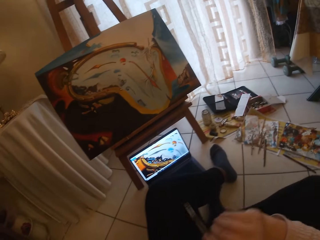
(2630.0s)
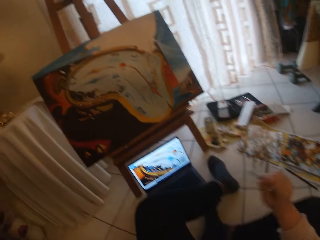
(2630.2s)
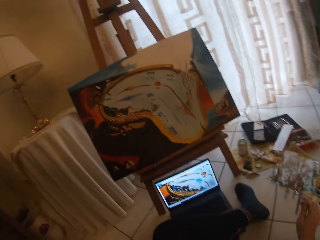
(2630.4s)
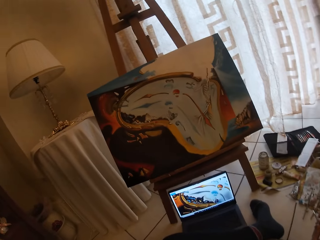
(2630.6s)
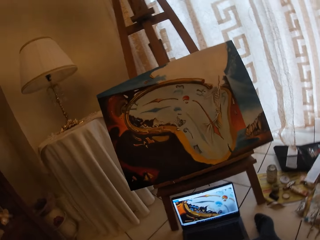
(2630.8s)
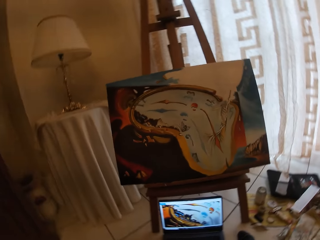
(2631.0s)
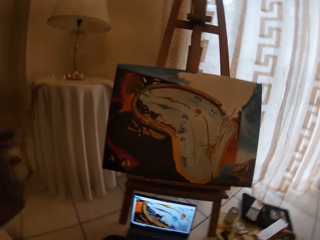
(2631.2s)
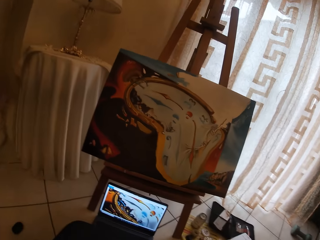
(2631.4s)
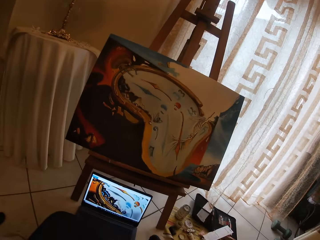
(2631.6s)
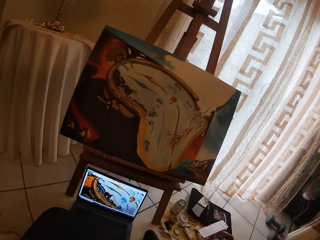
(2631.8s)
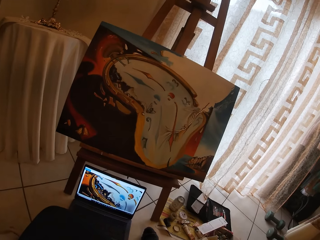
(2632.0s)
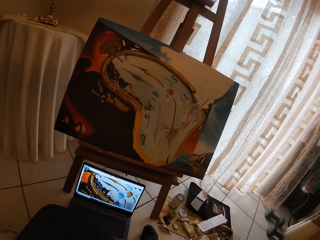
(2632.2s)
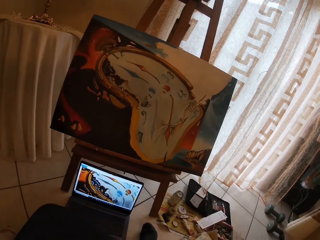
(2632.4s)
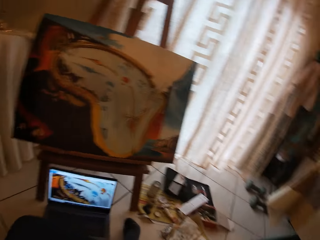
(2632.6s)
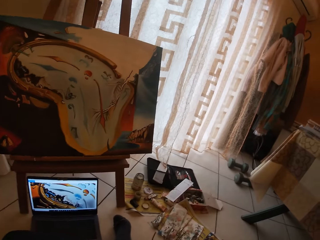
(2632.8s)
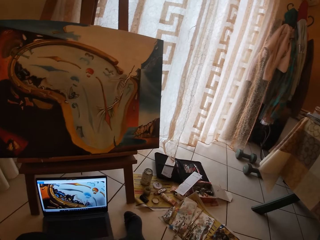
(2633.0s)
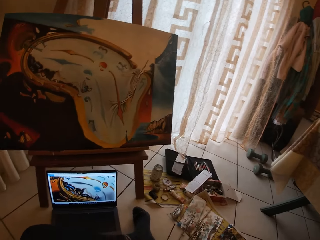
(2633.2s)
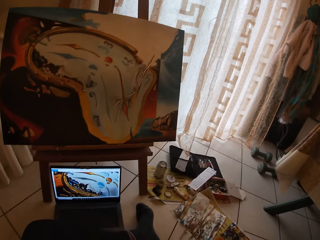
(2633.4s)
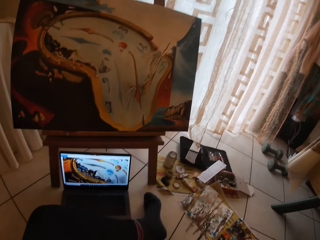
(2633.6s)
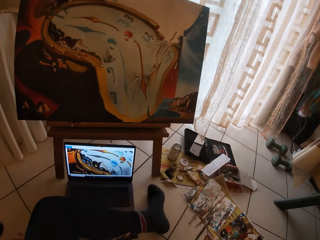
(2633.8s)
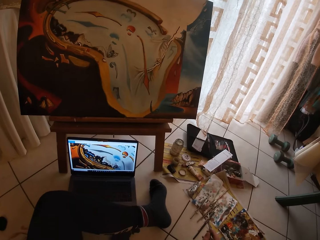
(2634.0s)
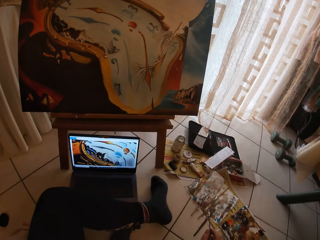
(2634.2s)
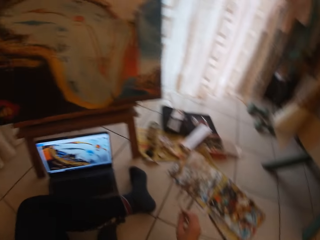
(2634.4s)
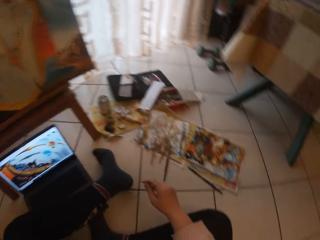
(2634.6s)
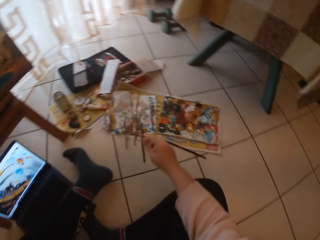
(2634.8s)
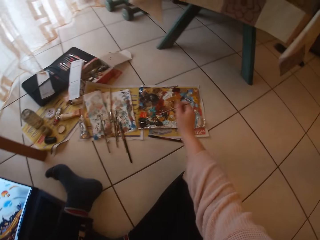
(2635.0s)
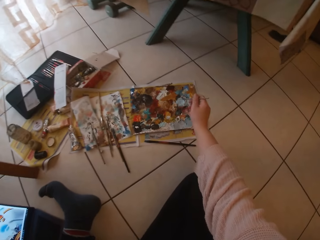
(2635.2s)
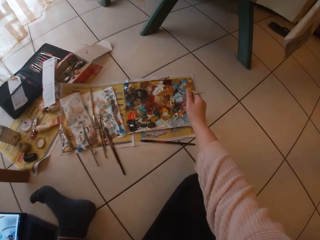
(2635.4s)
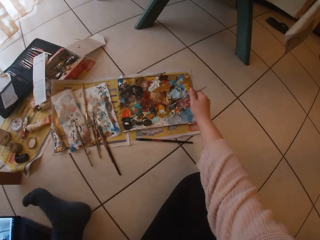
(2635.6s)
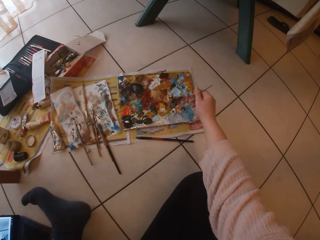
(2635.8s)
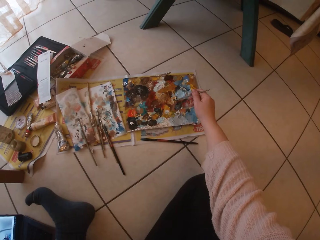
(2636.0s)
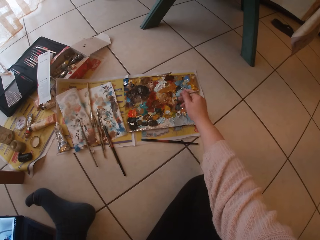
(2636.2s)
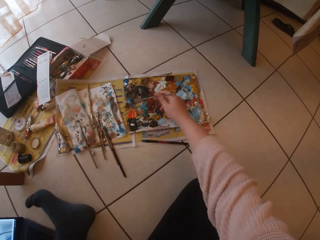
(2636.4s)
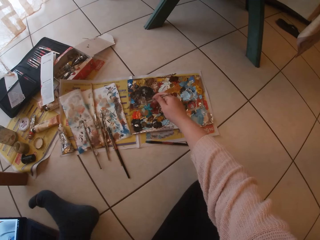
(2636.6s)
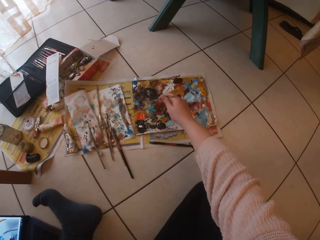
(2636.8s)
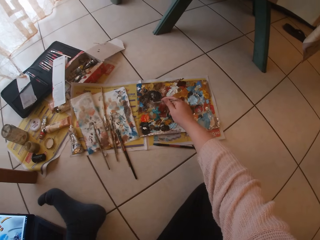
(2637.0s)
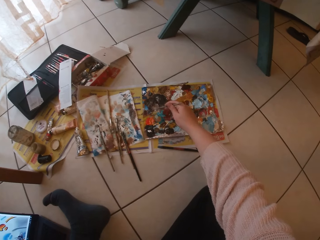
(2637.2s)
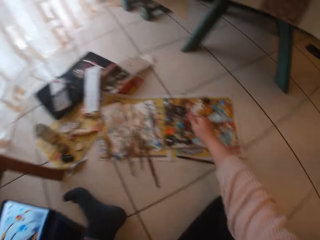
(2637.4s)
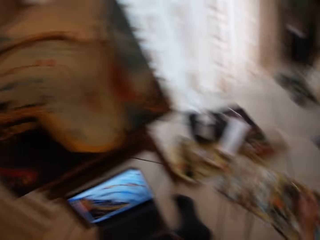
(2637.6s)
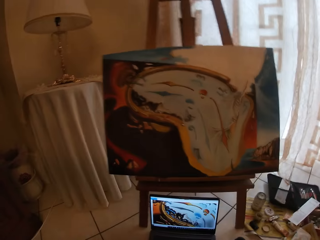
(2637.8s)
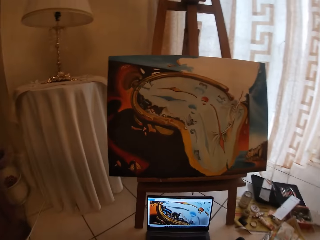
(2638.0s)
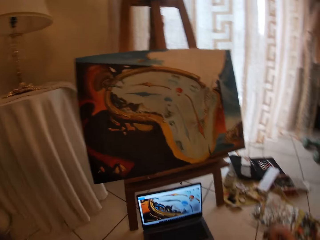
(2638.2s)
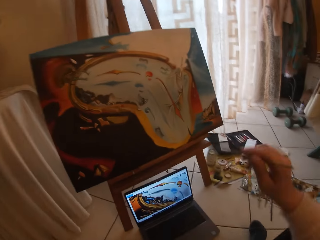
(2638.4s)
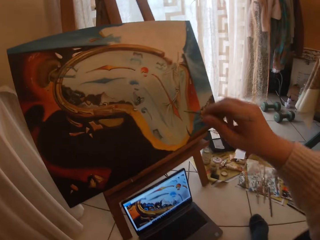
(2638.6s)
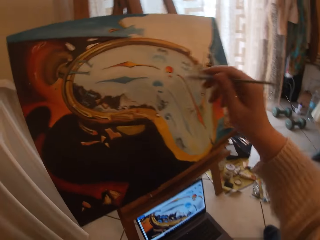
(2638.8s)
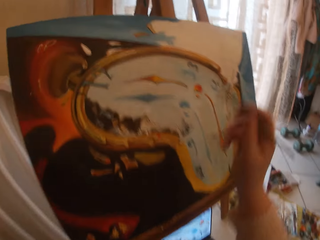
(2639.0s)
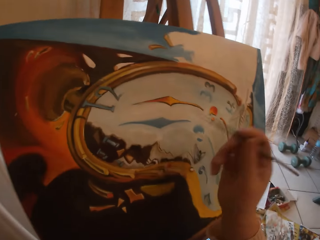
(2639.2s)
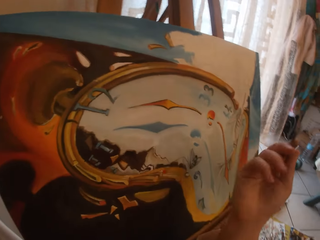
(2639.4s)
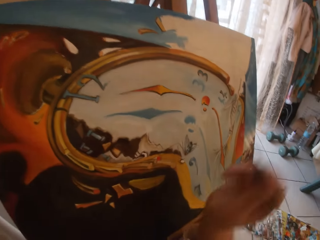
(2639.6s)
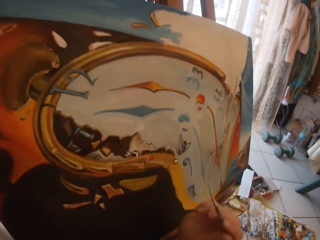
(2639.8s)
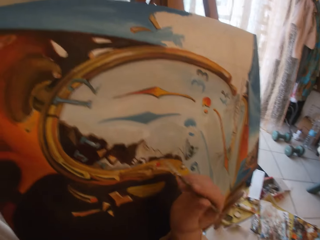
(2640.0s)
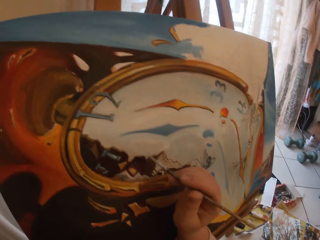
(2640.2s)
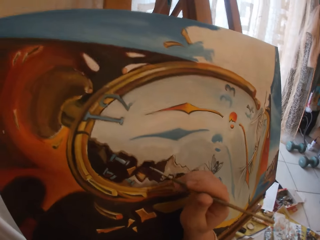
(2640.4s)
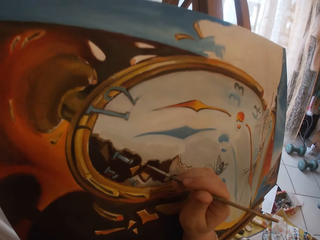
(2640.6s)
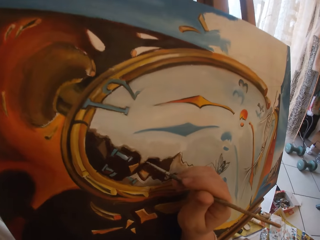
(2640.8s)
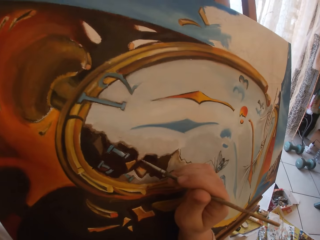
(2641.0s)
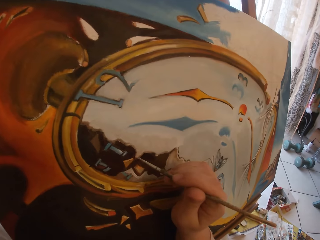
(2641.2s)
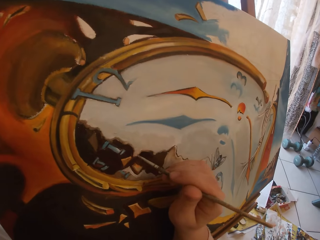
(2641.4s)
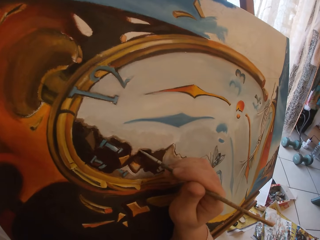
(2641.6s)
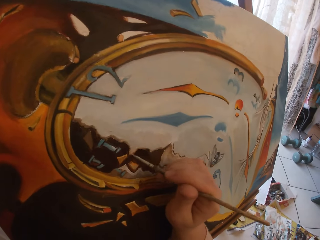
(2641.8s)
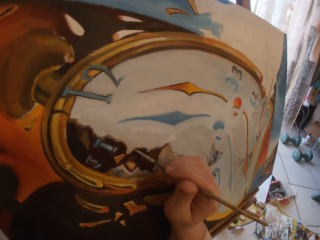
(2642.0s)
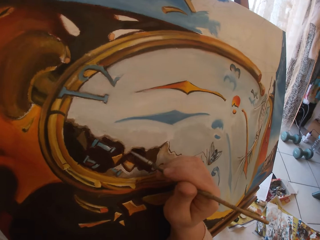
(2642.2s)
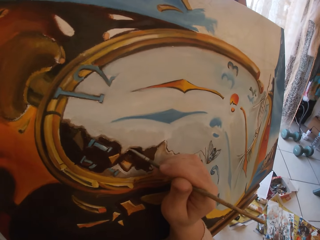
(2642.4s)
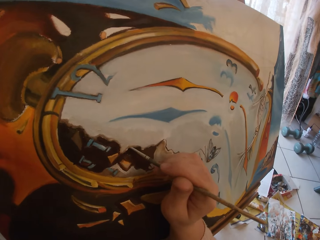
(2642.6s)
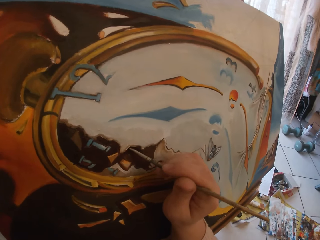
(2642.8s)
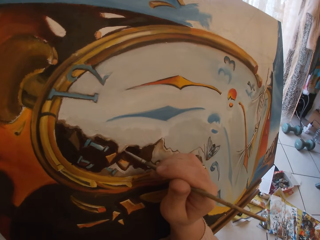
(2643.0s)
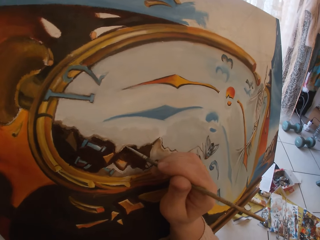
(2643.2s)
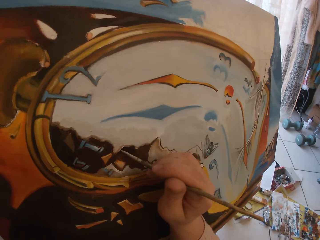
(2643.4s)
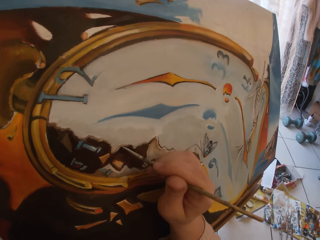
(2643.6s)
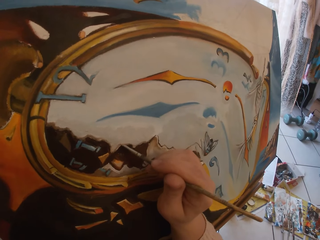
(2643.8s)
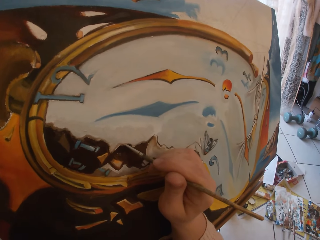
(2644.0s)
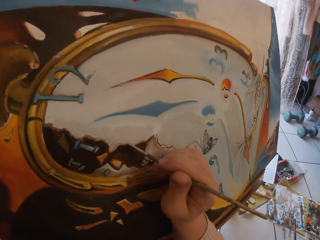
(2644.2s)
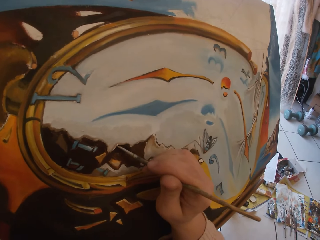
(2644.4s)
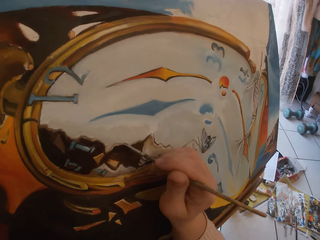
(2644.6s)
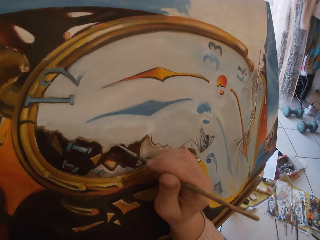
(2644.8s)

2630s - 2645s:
The camera wearer adjusts herself. She touches paint on the paper paint palette with the paintbrush. She resumes painting the canvas board.

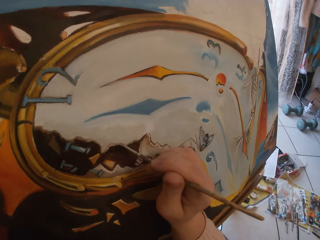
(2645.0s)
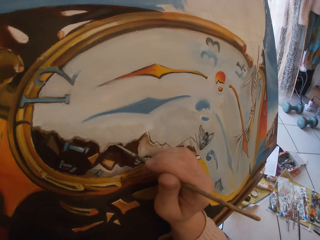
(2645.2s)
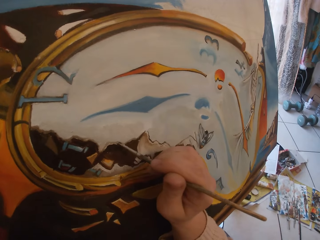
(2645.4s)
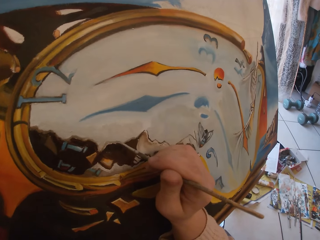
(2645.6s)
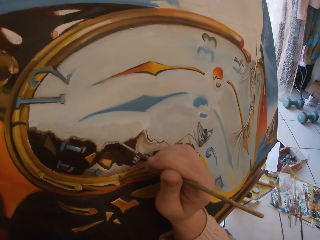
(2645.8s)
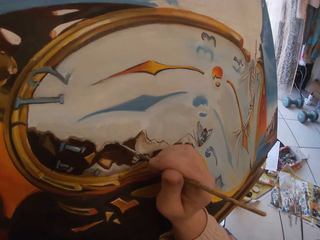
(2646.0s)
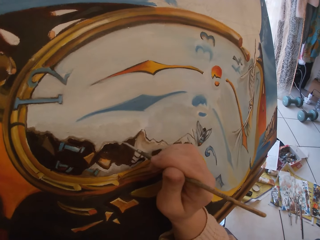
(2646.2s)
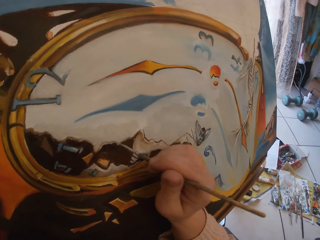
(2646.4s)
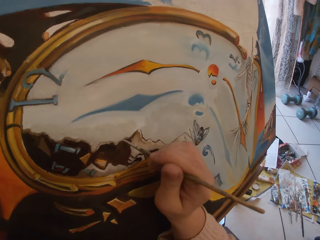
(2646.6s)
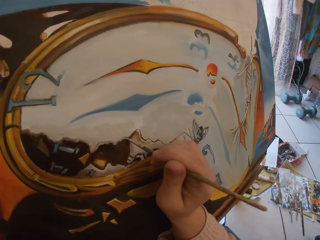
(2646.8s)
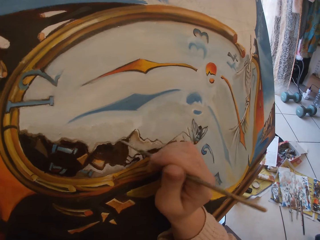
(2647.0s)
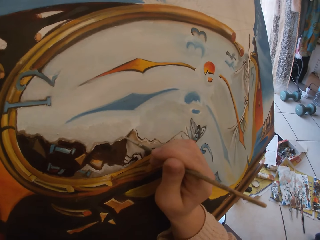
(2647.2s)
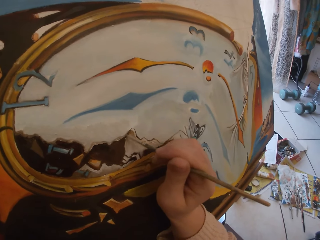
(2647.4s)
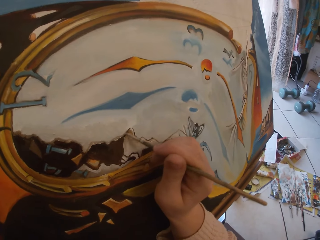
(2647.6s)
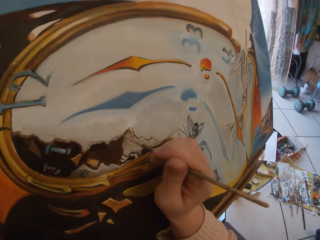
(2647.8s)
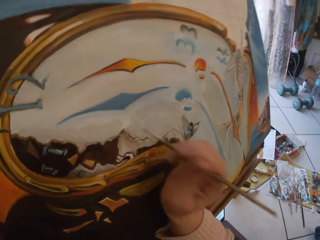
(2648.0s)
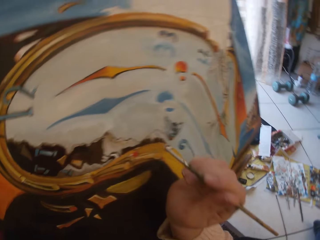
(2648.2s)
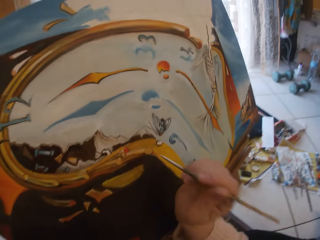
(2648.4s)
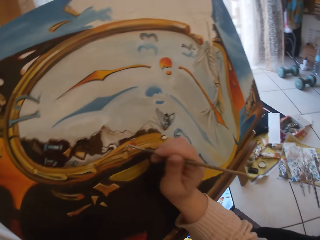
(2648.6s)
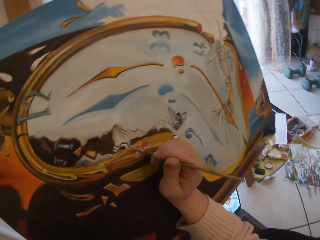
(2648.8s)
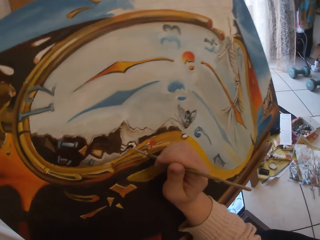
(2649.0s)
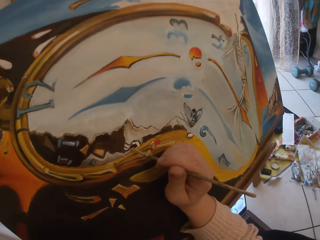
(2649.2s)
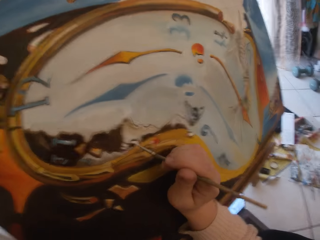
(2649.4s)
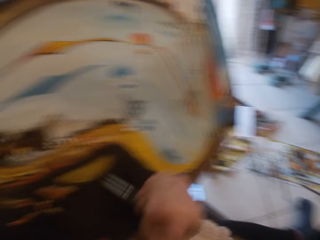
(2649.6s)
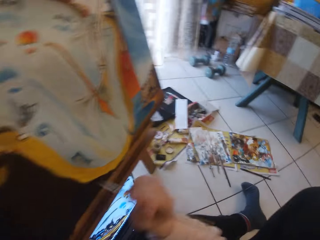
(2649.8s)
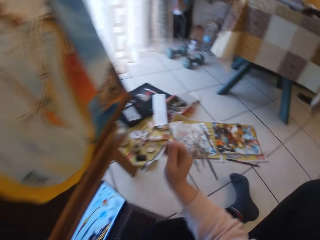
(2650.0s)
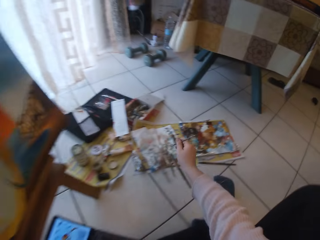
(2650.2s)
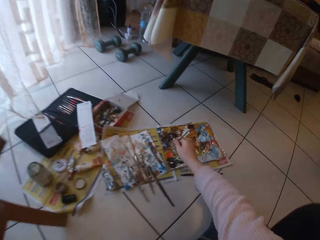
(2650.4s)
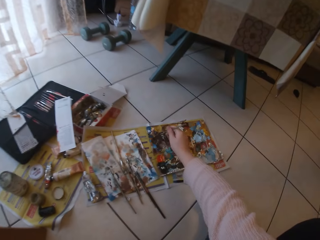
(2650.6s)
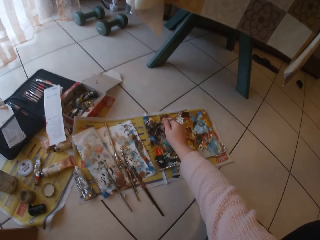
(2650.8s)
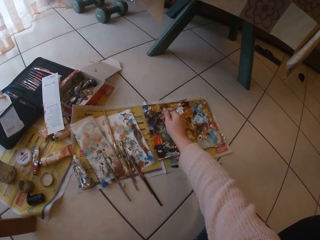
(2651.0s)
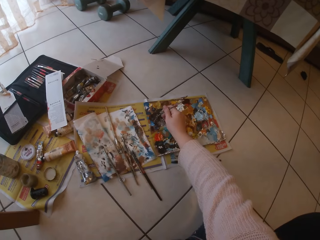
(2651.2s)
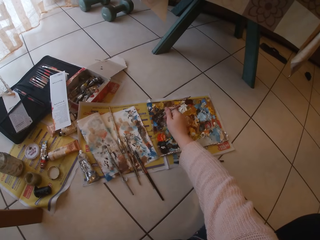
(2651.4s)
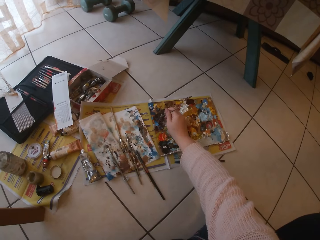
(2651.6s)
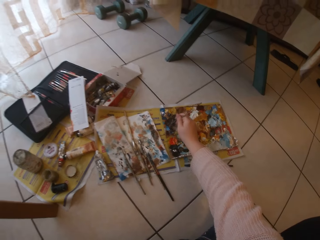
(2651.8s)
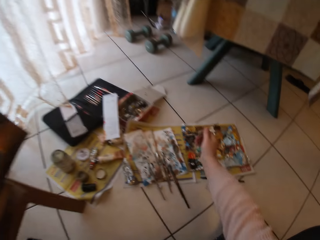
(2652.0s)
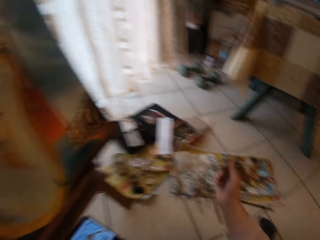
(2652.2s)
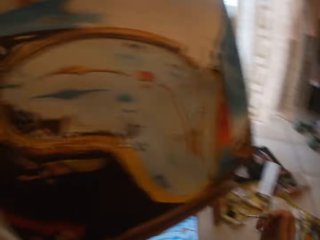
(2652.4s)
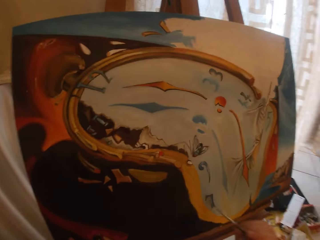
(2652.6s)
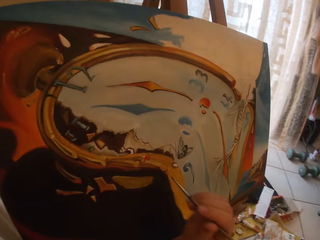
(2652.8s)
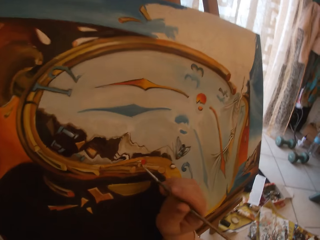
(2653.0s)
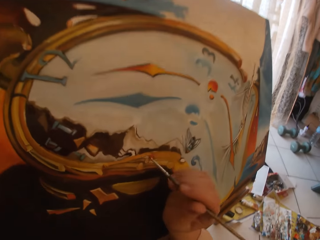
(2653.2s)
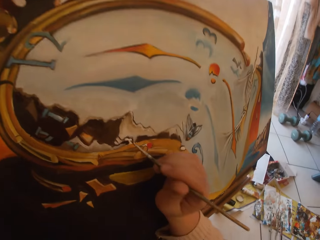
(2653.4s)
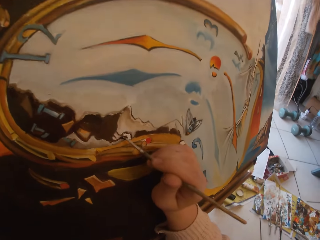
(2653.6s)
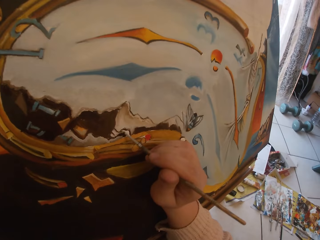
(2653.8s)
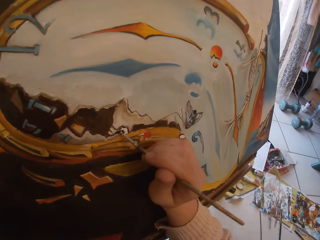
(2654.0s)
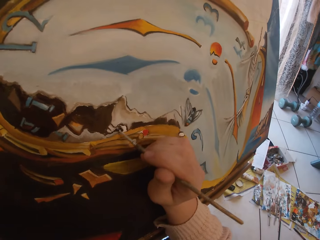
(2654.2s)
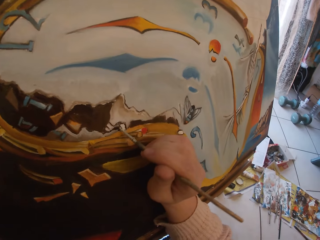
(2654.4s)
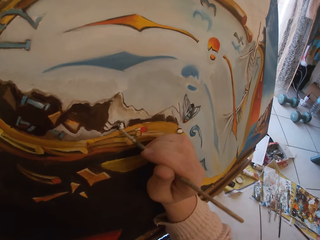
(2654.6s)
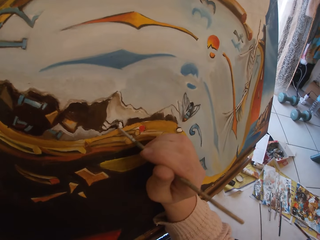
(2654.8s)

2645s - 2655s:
The camera wearer pauses painting the board. She resumes painting the board. She pauses painting the board. She takes her hands off the canvas board. She touches paint on the paper paint palette with the paintbrush. She resumes painting the canvas board.
